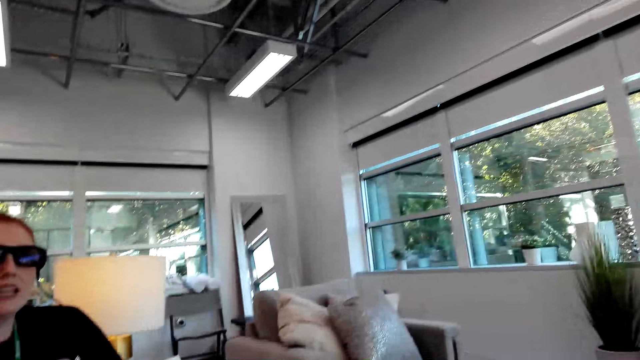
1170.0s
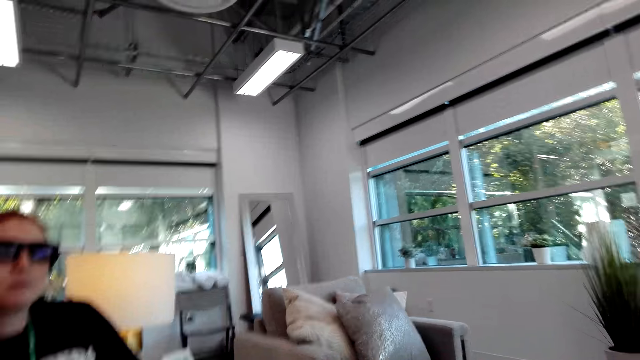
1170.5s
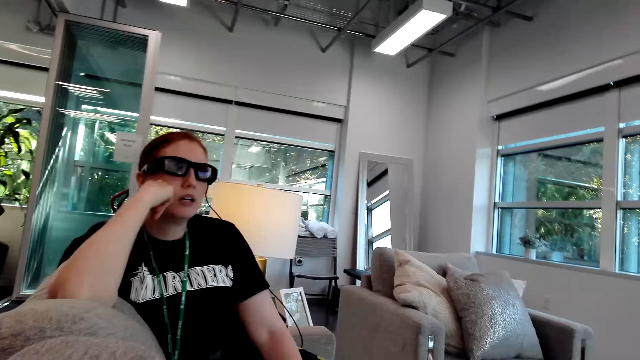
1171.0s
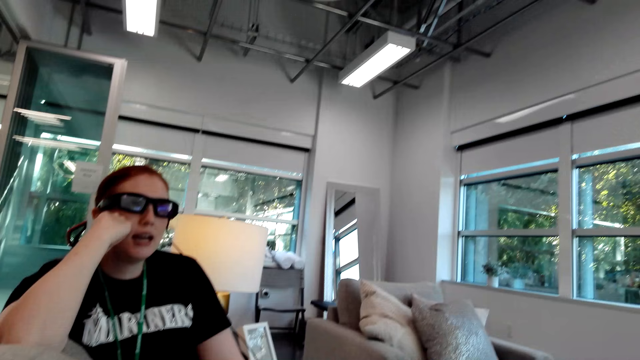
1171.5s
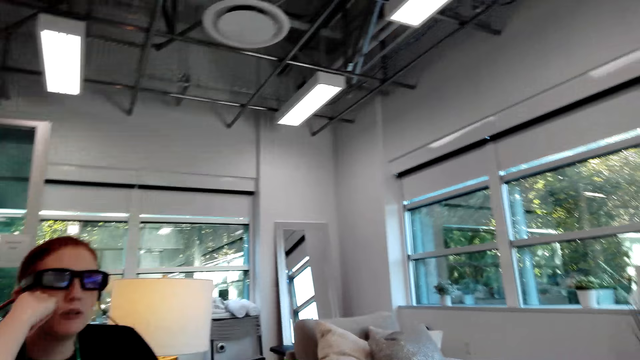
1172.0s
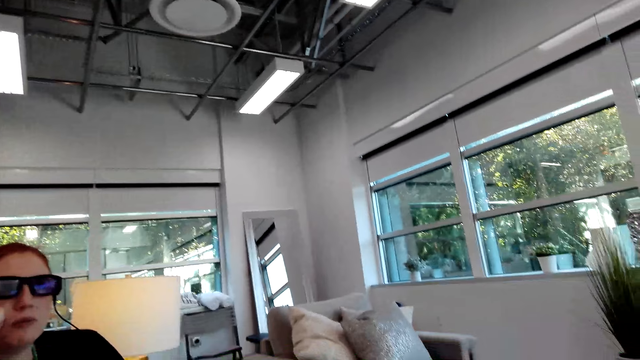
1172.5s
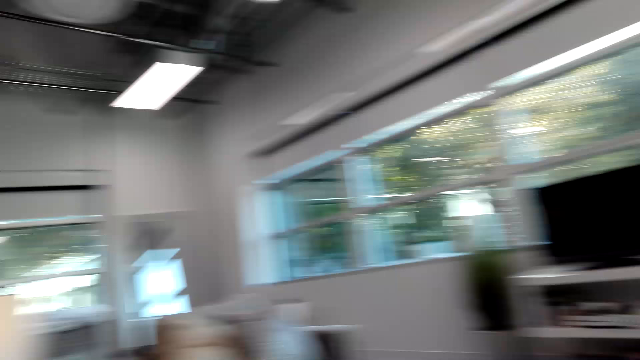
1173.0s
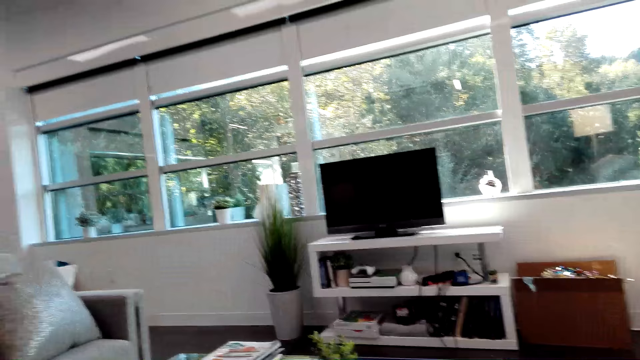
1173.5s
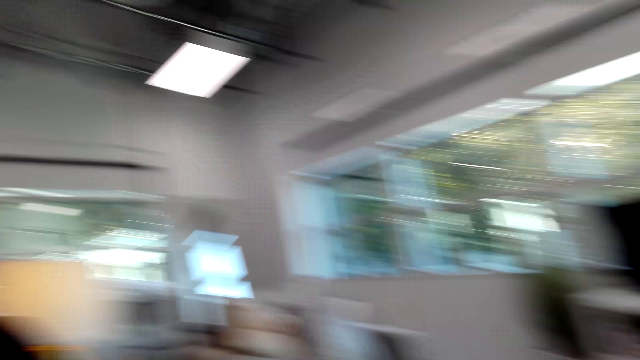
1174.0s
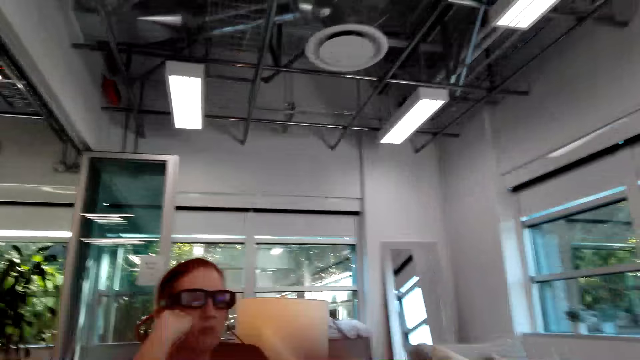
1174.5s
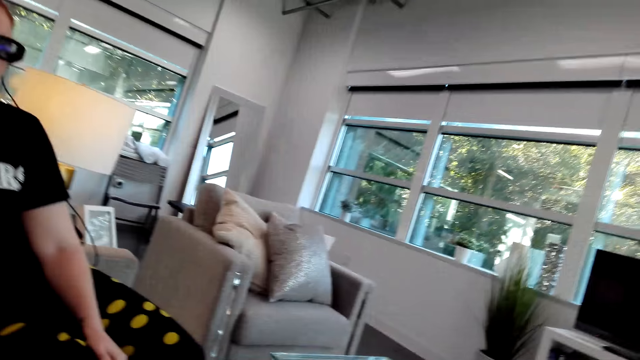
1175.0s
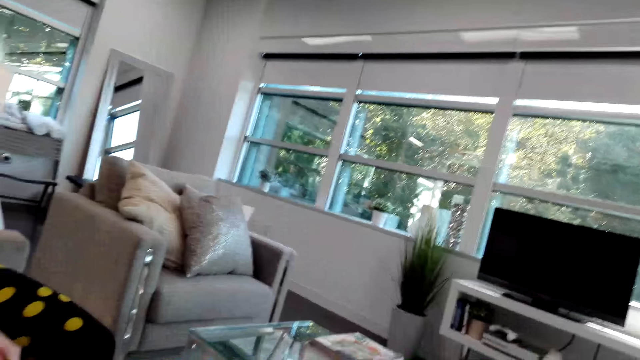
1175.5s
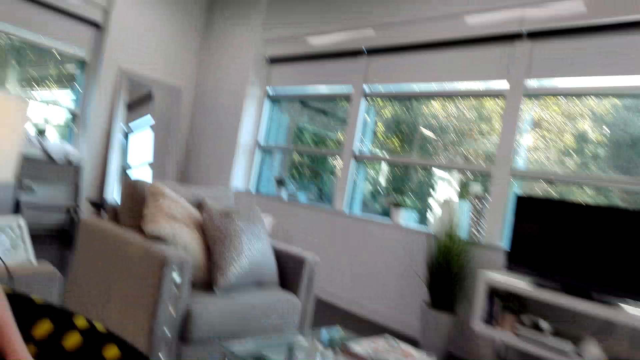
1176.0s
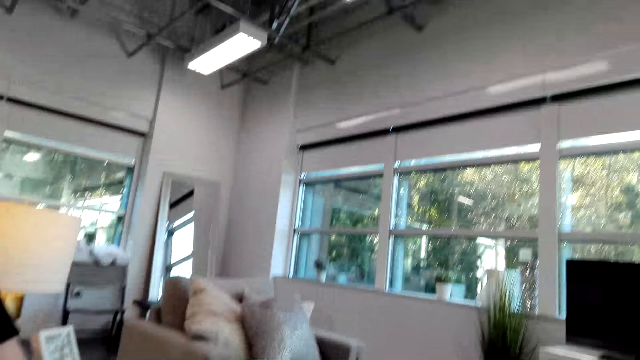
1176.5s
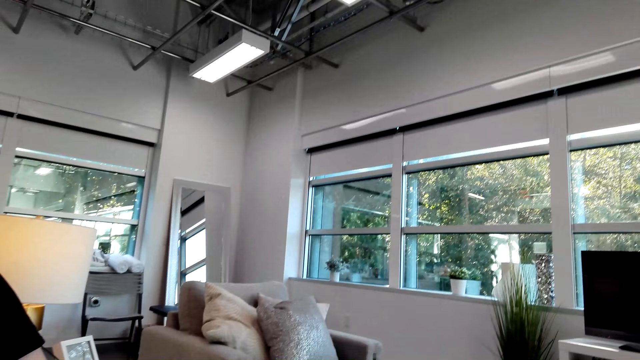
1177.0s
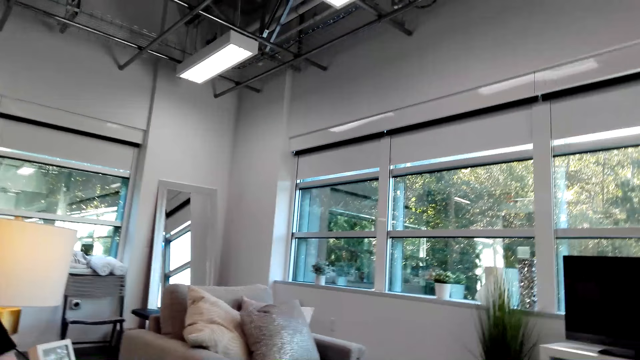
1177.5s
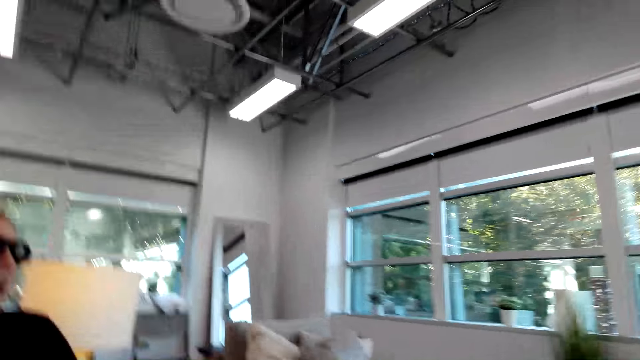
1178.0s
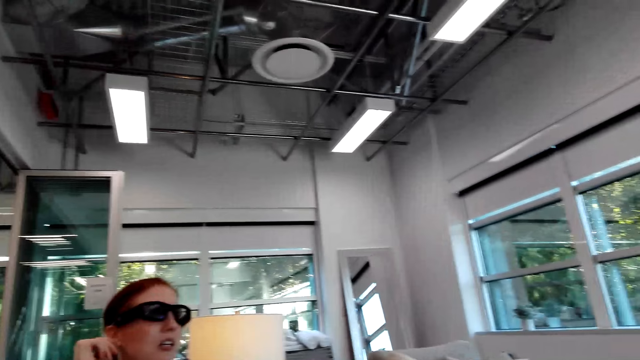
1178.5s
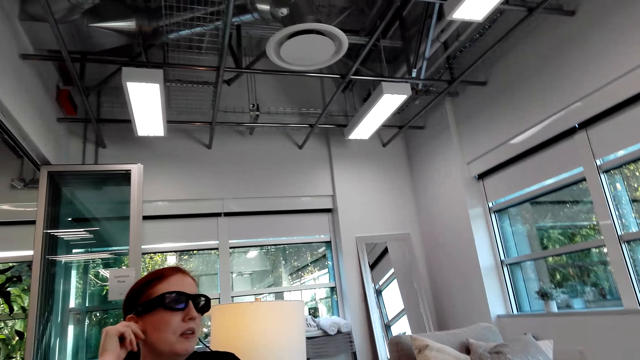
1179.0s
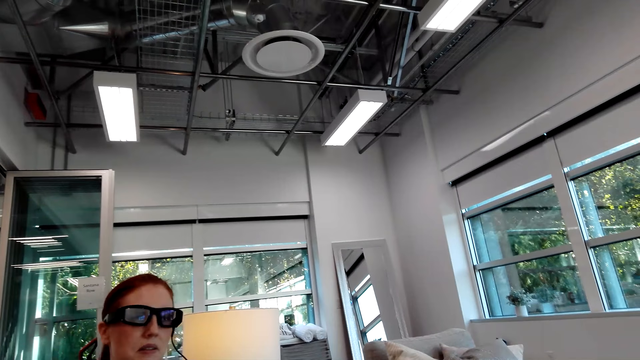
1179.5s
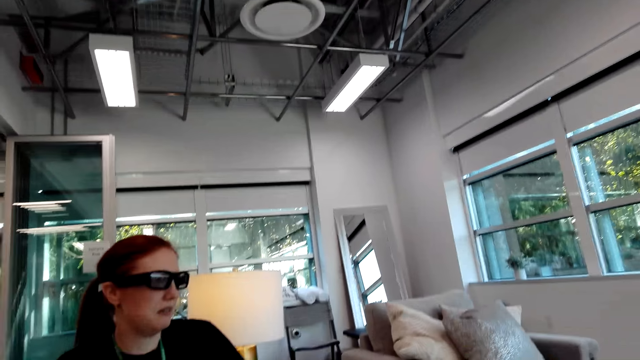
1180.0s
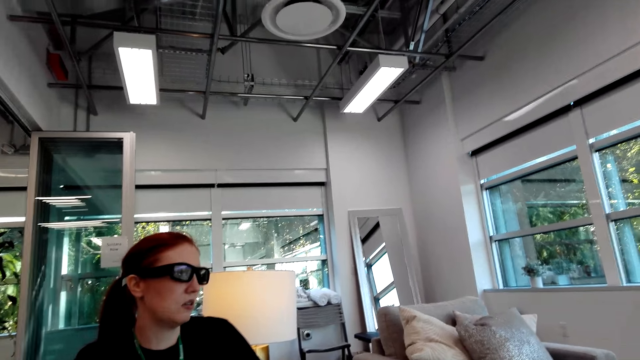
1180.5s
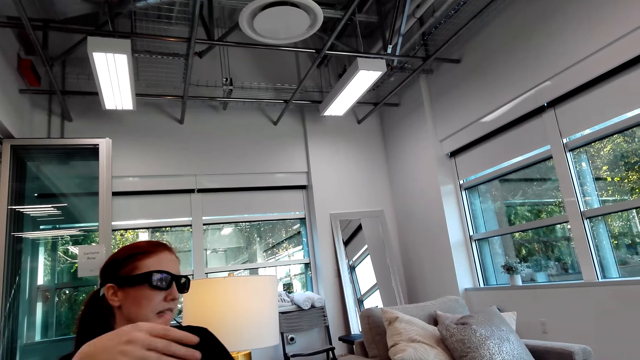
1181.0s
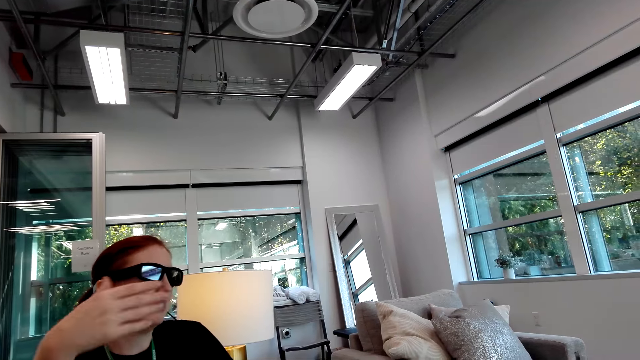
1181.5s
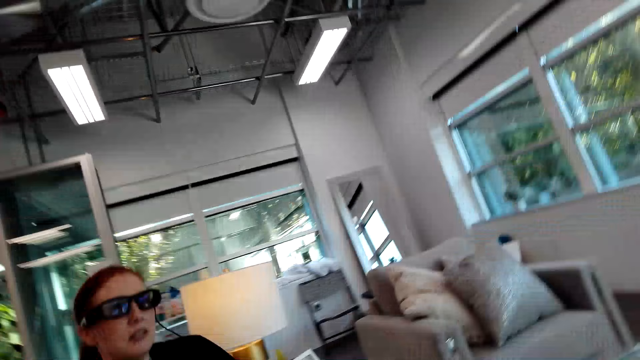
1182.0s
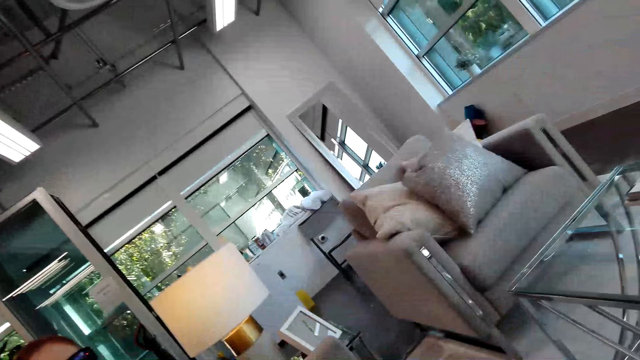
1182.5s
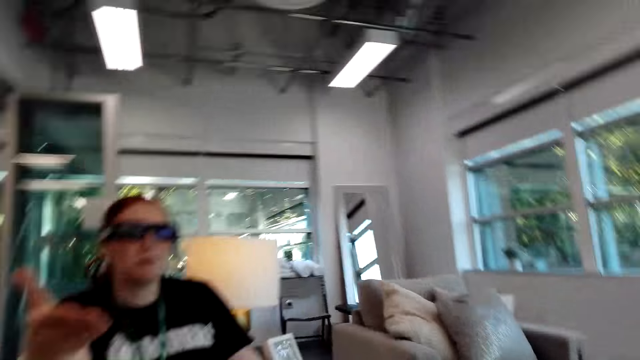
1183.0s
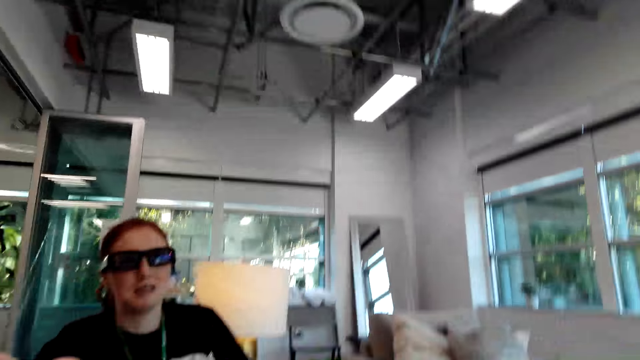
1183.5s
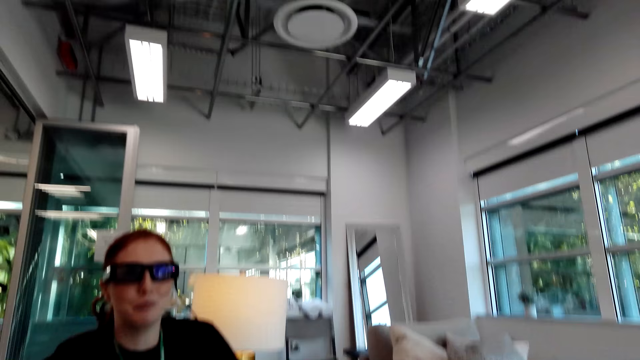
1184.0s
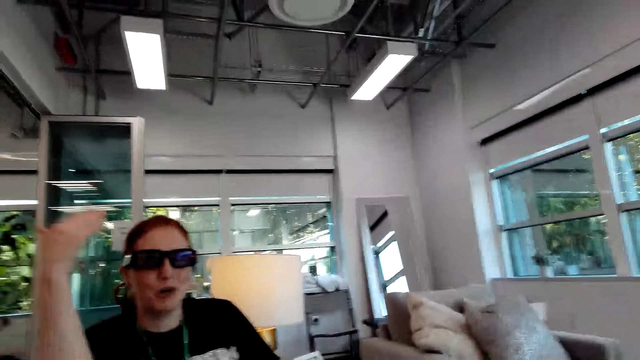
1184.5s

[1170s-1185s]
The camera wearer looks aside. A person talks to the camera wearer.

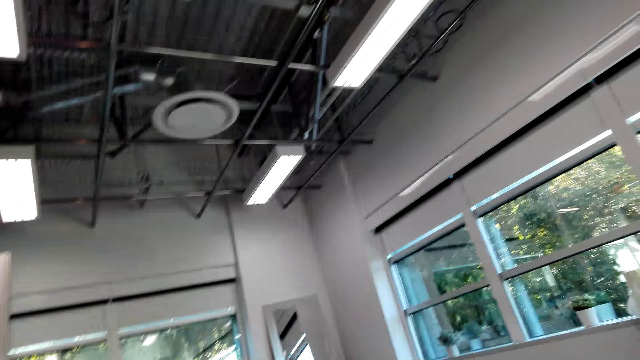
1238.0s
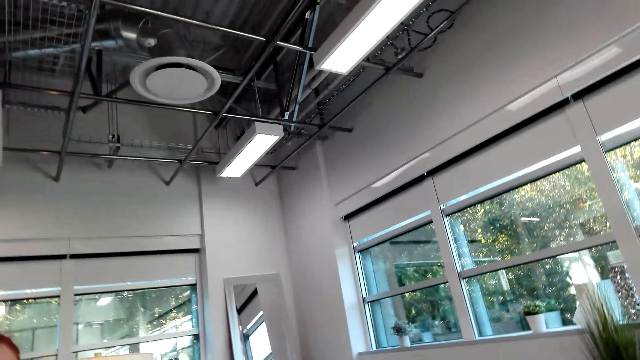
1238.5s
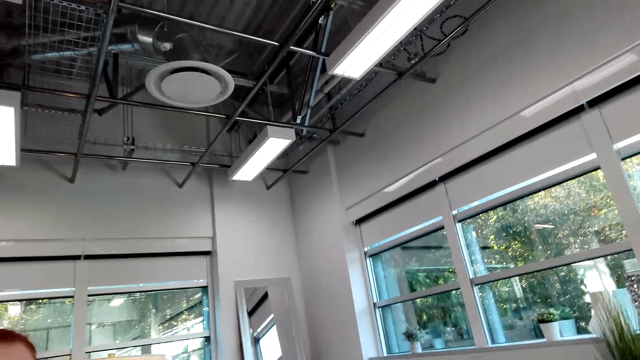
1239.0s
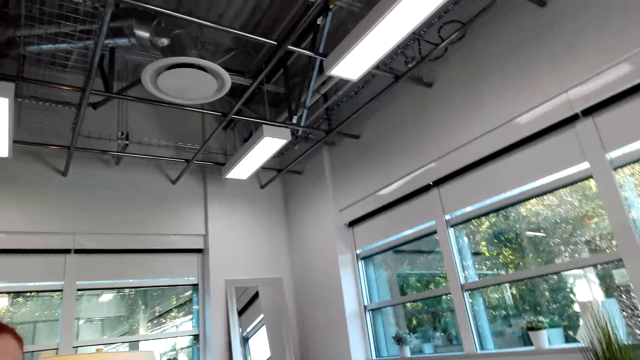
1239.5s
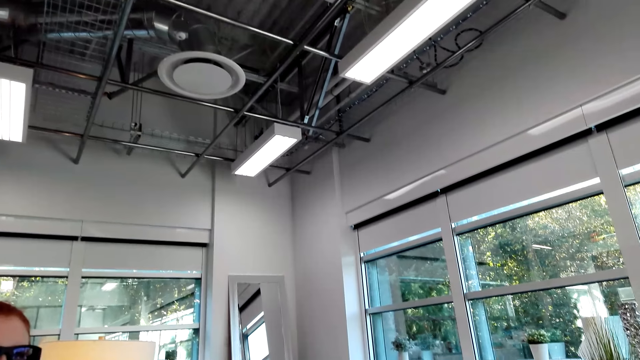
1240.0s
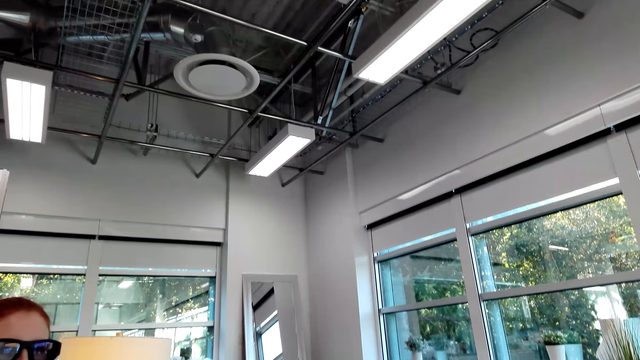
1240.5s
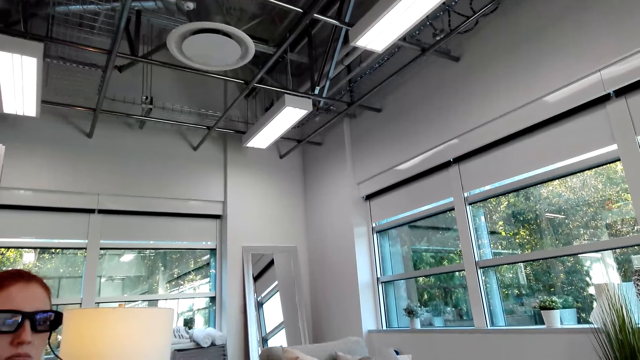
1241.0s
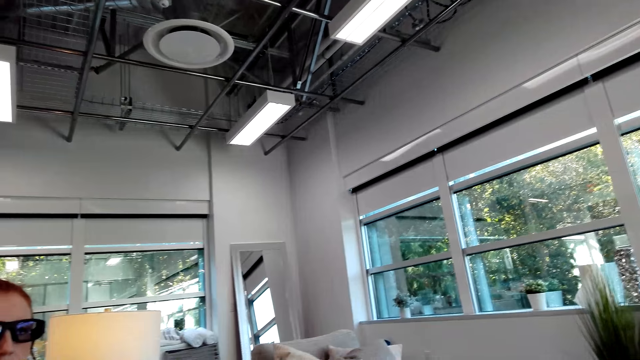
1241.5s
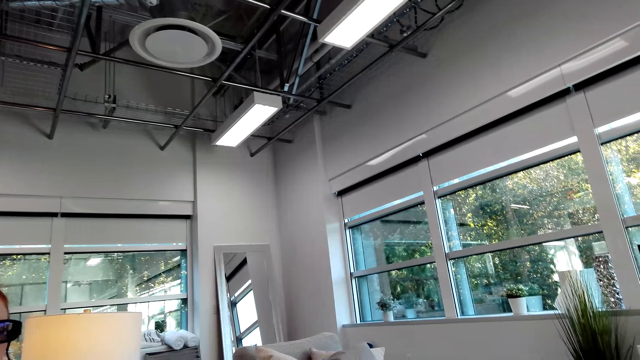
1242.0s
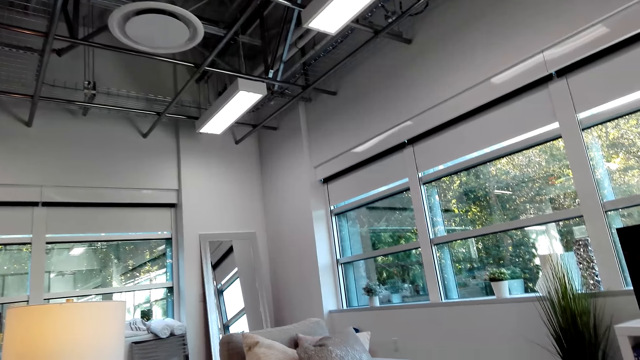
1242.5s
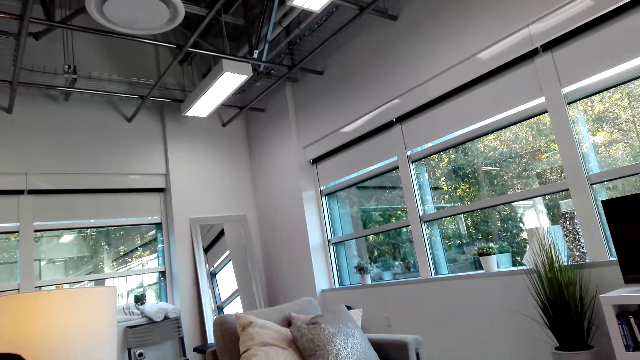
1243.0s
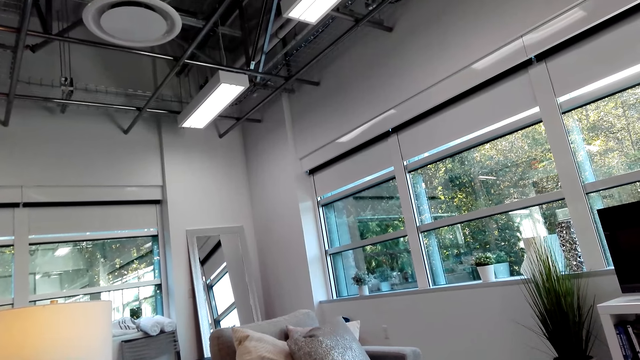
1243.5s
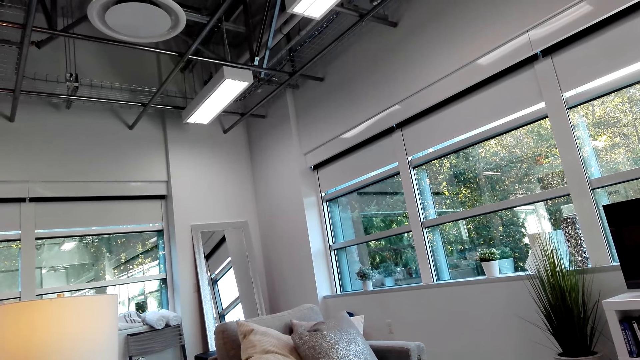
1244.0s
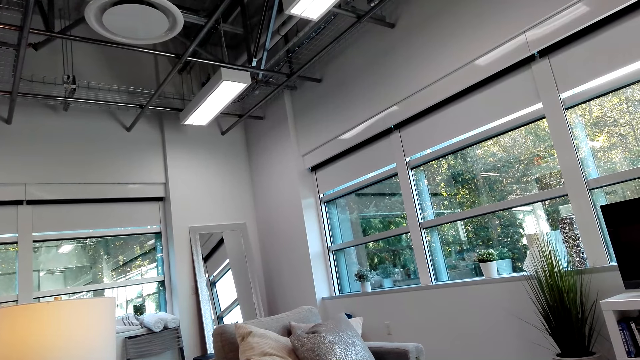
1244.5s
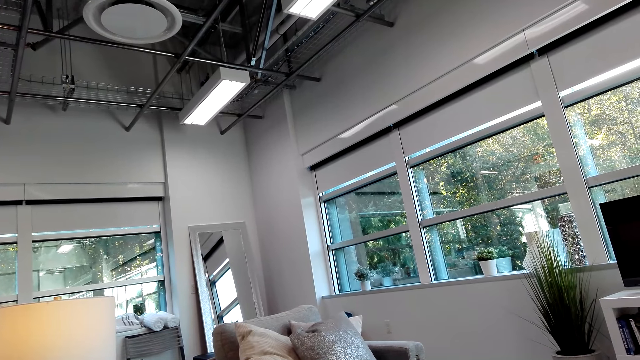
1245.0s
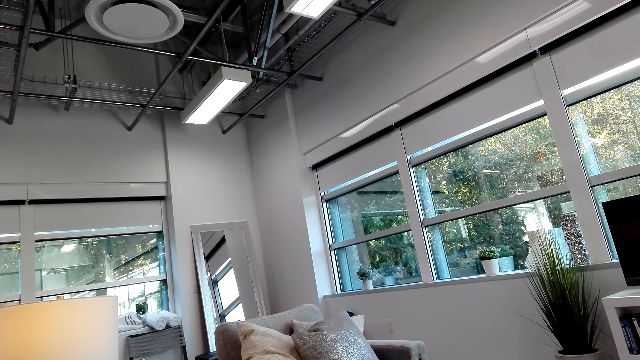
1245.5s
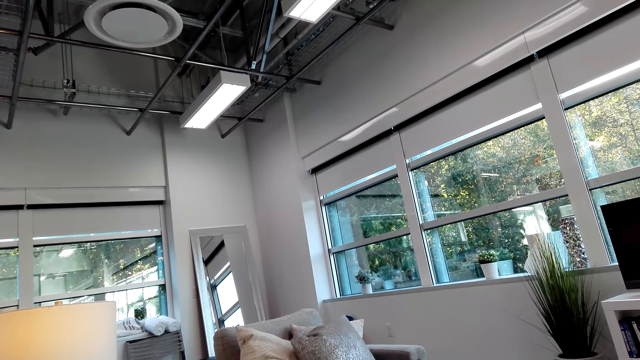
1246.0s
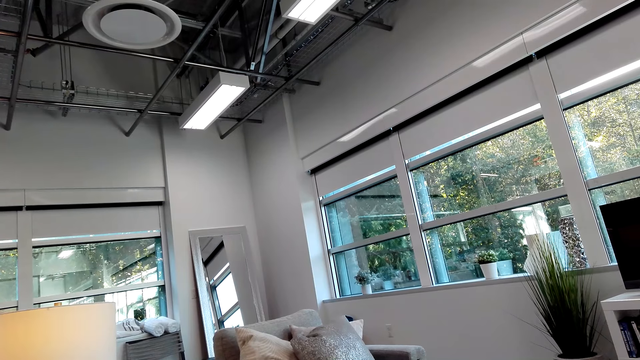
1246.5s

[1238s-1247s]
The camera wearer looks aside. They look outside the window.
